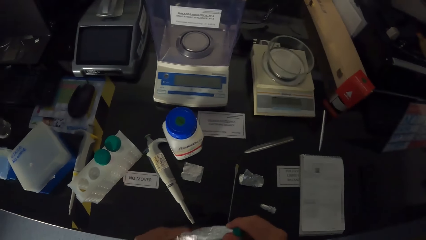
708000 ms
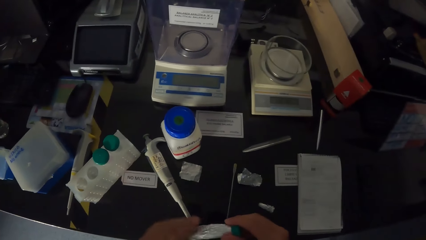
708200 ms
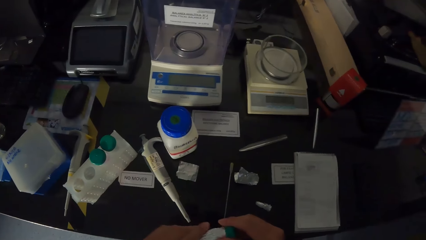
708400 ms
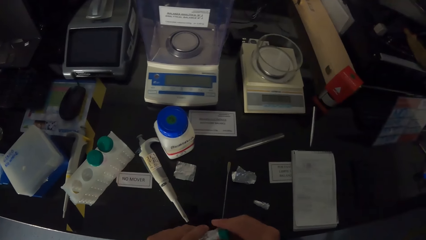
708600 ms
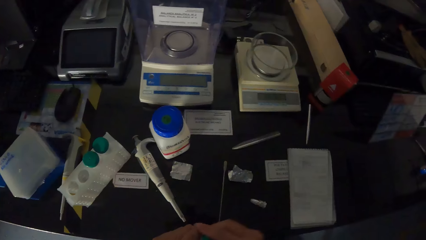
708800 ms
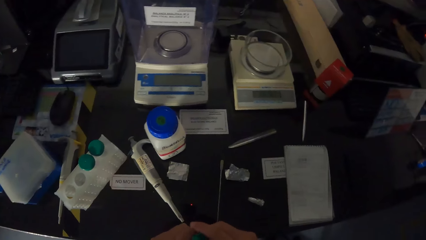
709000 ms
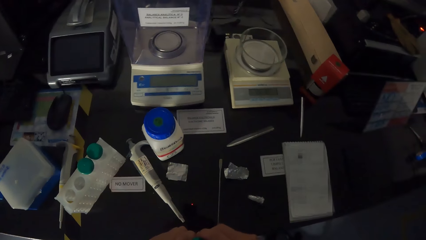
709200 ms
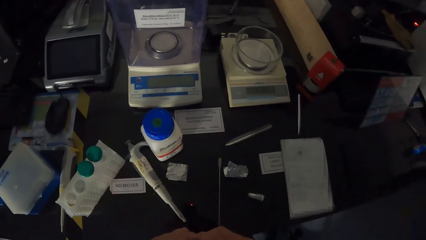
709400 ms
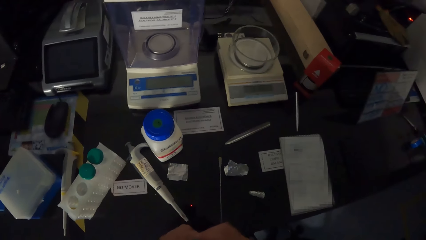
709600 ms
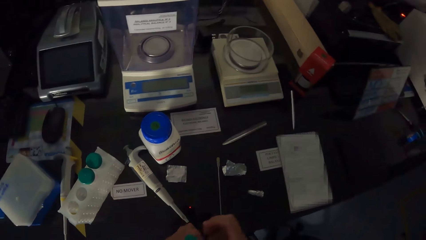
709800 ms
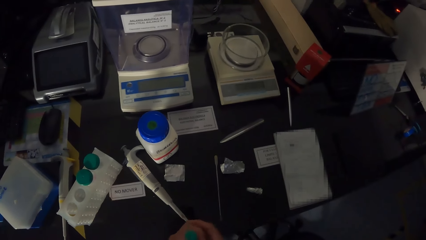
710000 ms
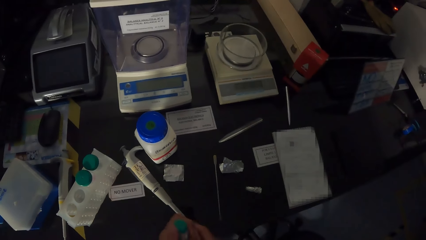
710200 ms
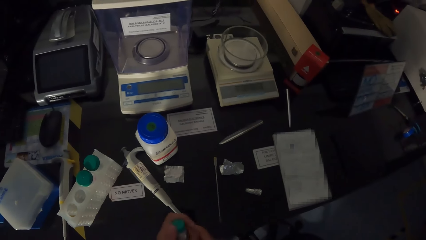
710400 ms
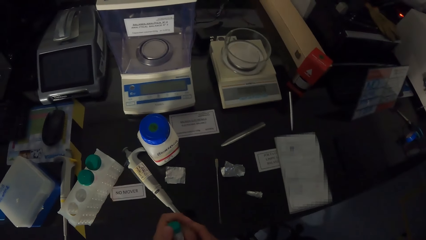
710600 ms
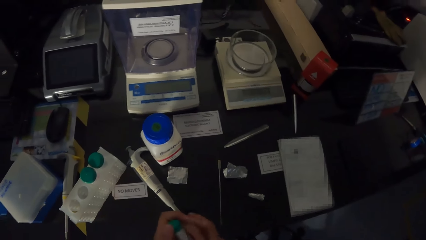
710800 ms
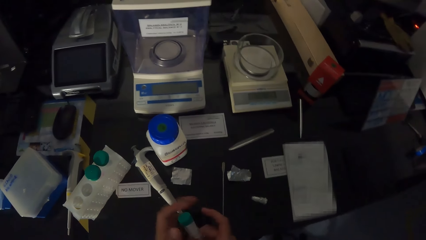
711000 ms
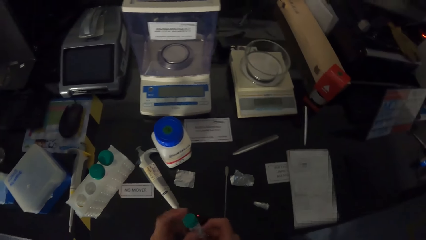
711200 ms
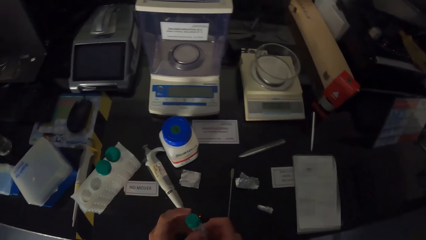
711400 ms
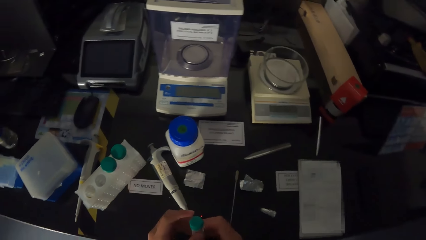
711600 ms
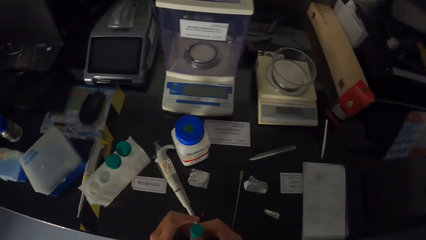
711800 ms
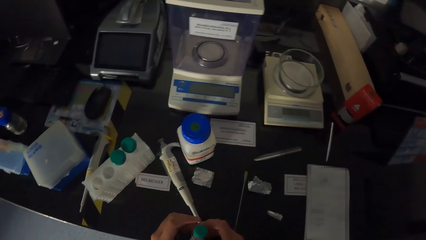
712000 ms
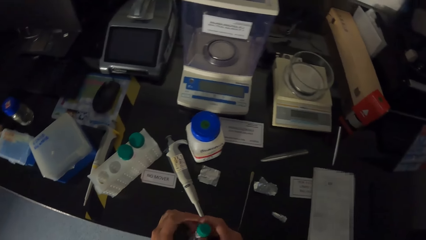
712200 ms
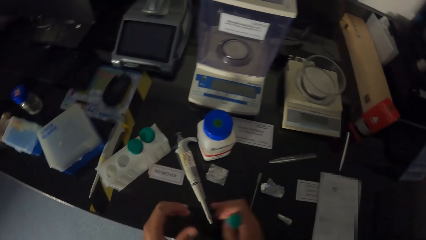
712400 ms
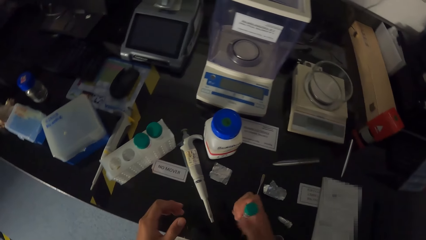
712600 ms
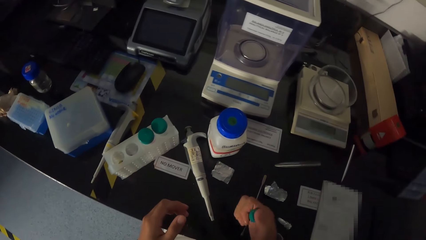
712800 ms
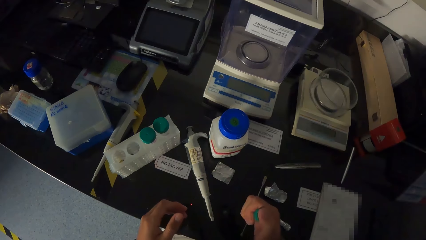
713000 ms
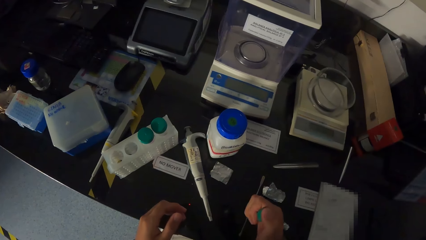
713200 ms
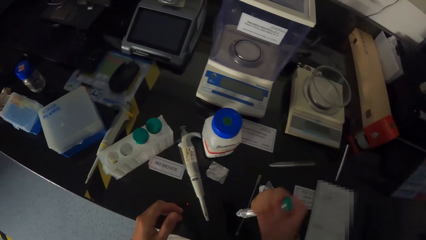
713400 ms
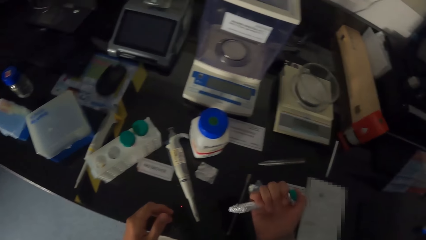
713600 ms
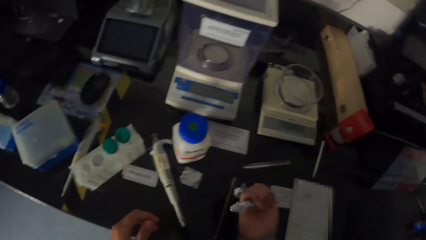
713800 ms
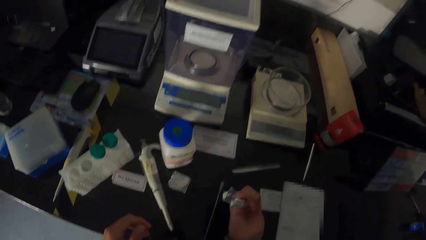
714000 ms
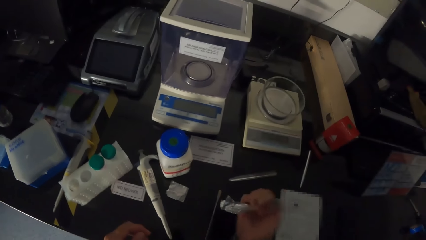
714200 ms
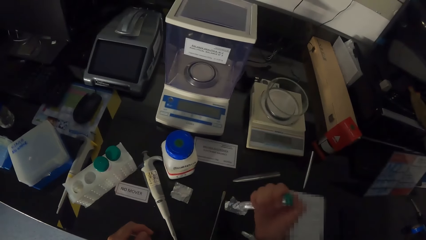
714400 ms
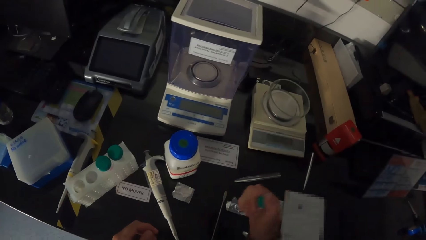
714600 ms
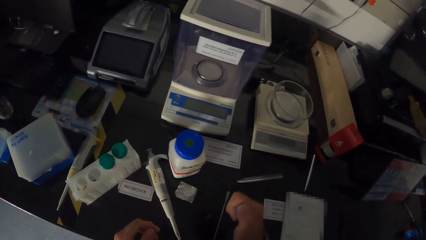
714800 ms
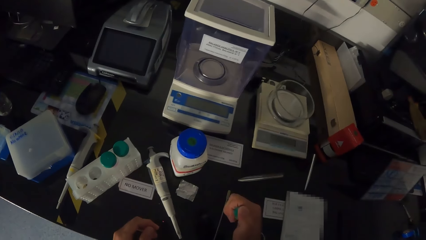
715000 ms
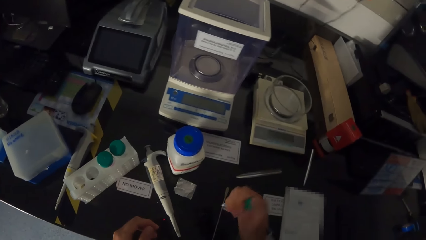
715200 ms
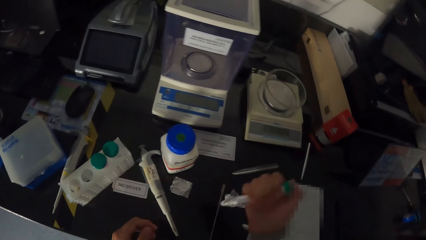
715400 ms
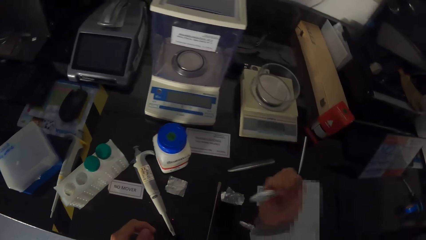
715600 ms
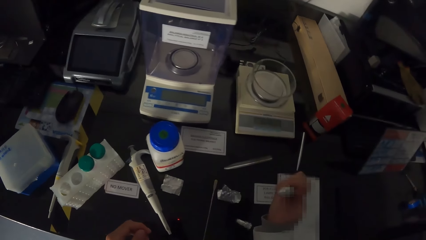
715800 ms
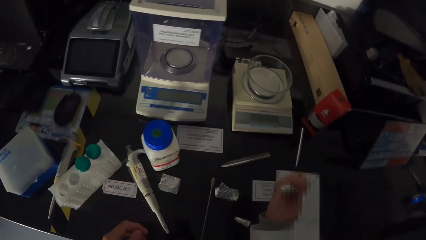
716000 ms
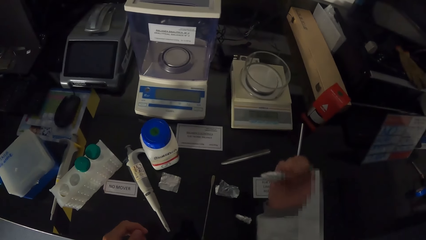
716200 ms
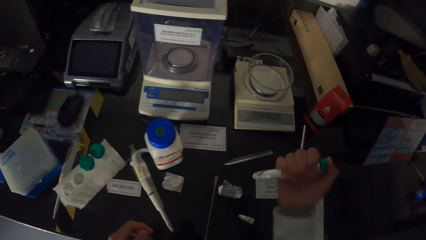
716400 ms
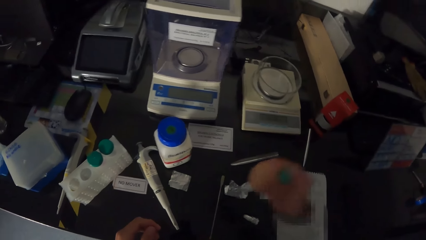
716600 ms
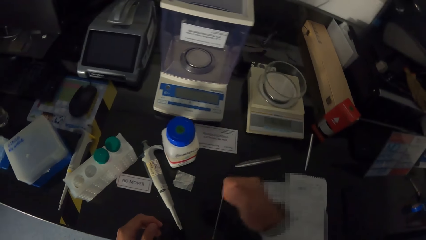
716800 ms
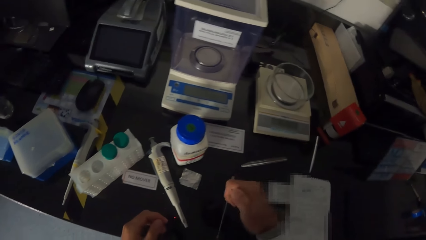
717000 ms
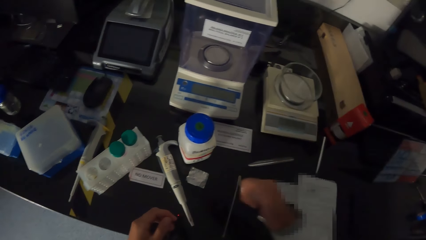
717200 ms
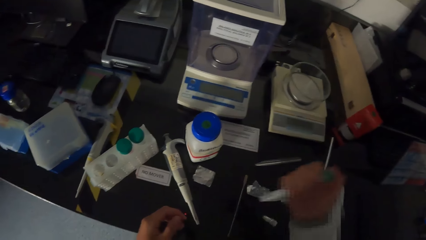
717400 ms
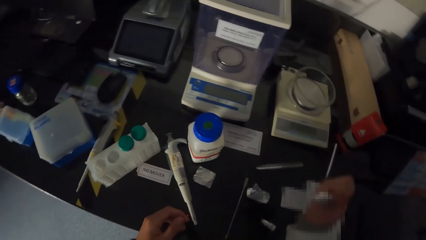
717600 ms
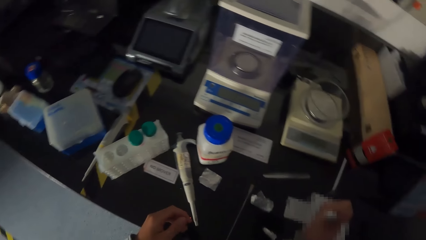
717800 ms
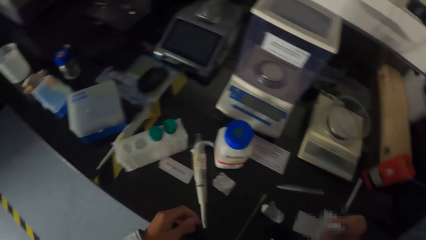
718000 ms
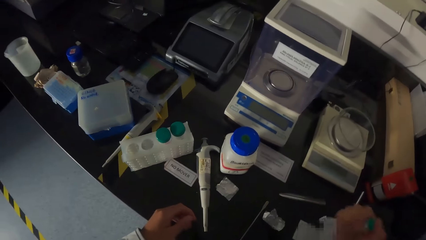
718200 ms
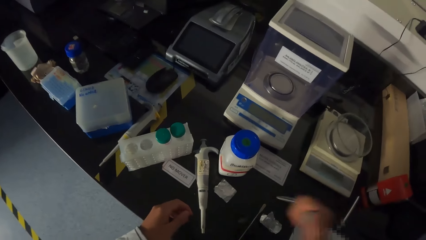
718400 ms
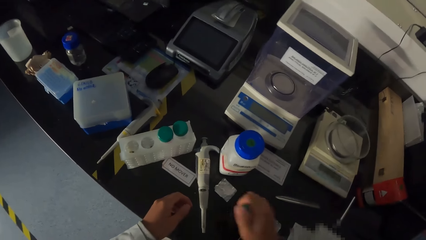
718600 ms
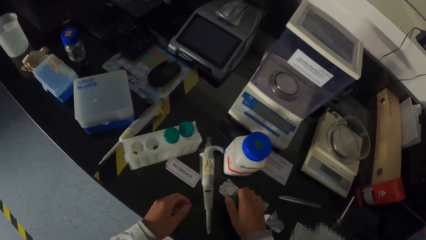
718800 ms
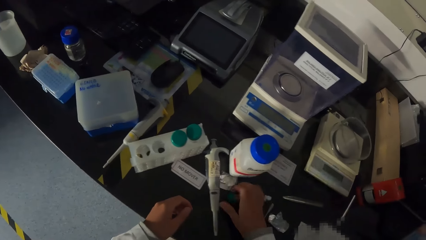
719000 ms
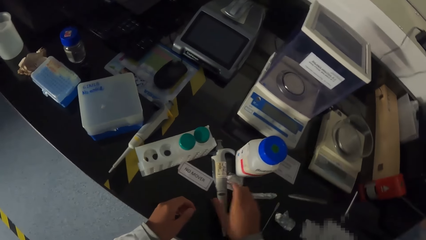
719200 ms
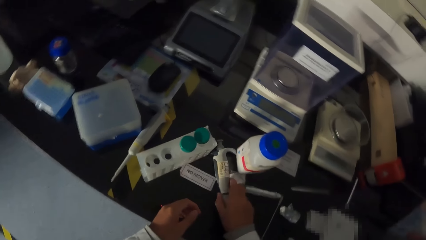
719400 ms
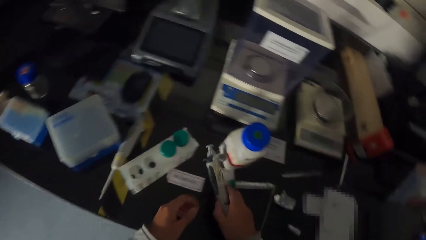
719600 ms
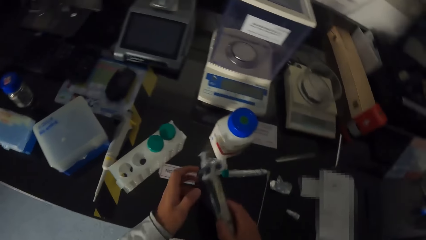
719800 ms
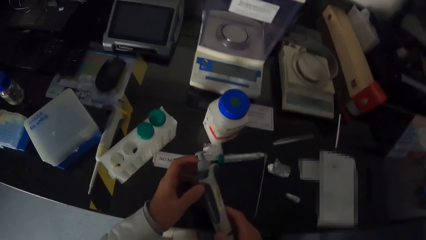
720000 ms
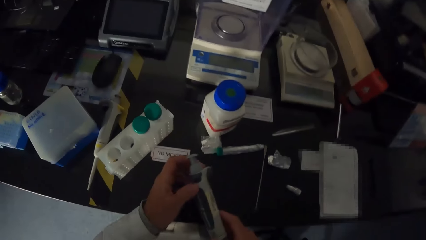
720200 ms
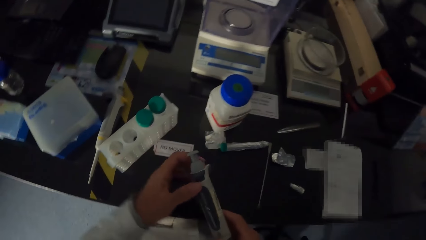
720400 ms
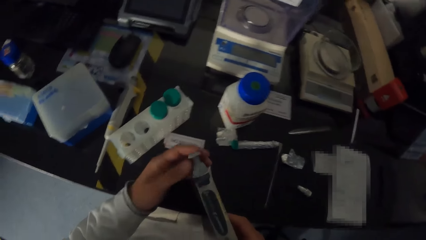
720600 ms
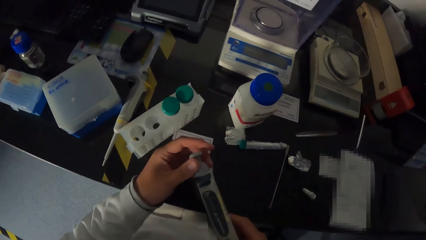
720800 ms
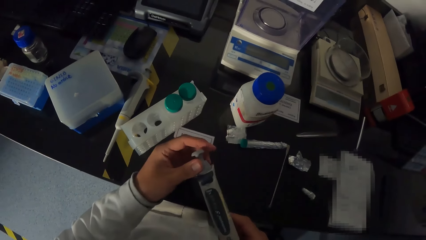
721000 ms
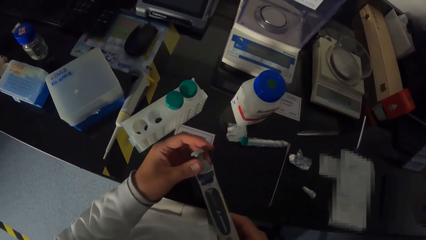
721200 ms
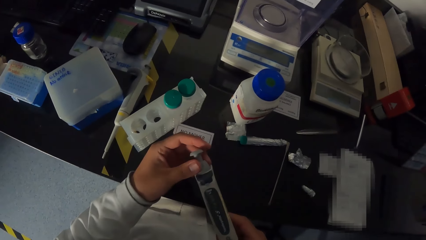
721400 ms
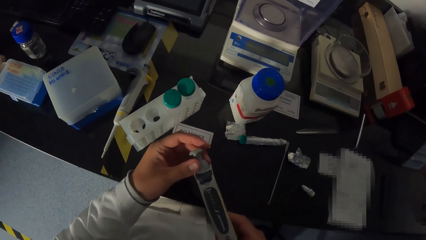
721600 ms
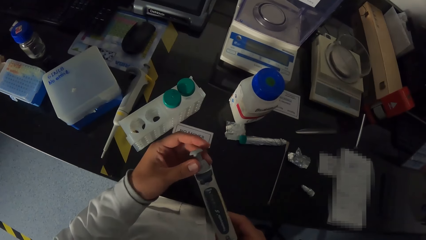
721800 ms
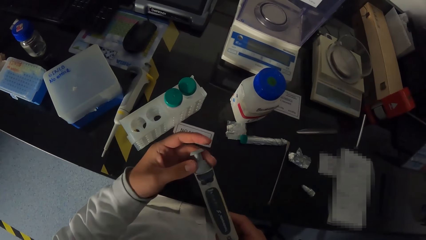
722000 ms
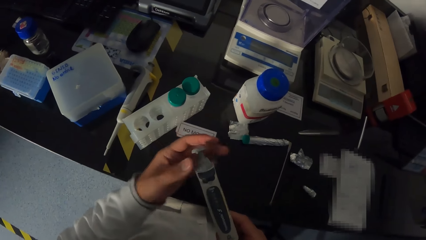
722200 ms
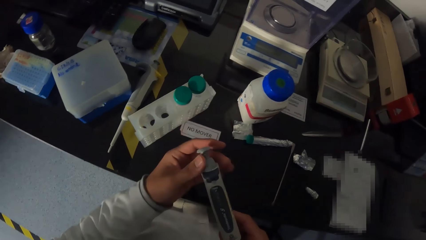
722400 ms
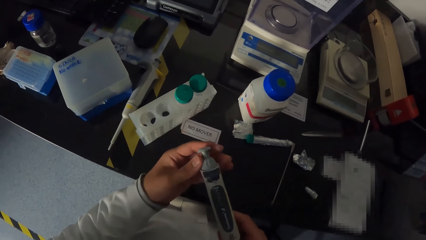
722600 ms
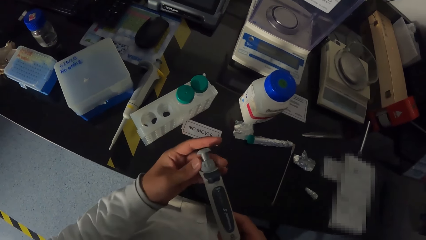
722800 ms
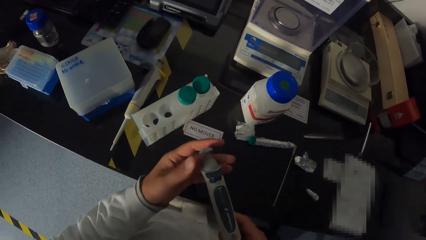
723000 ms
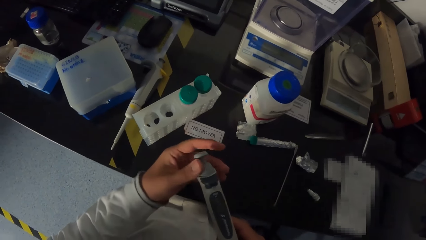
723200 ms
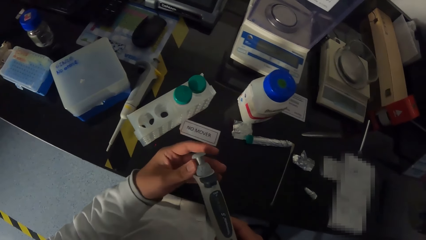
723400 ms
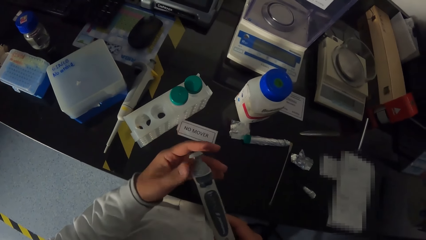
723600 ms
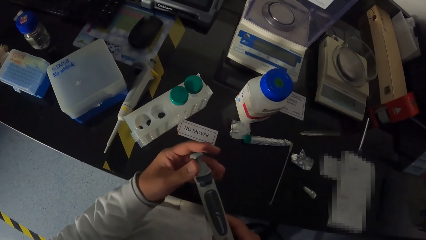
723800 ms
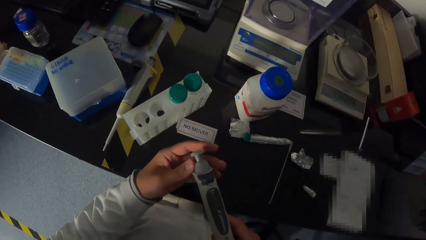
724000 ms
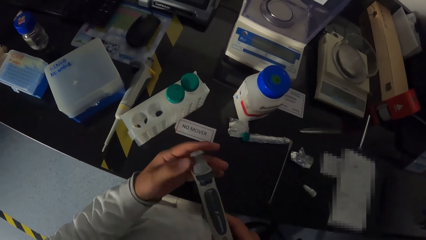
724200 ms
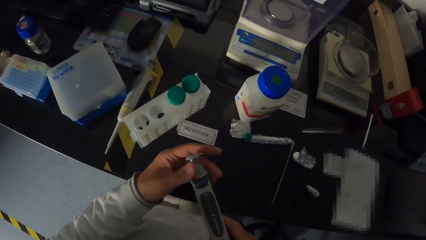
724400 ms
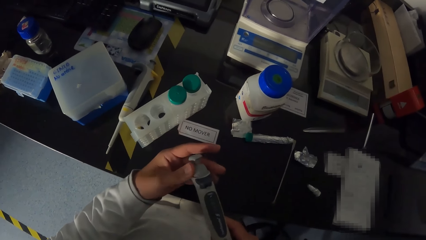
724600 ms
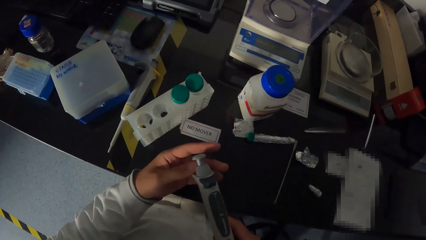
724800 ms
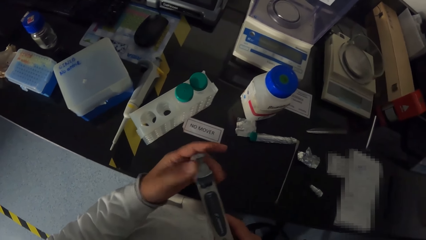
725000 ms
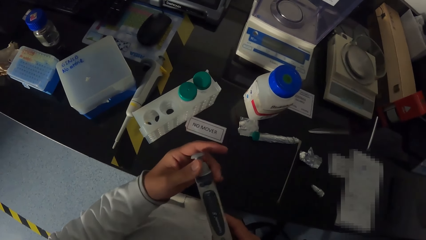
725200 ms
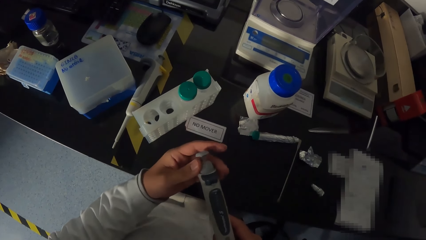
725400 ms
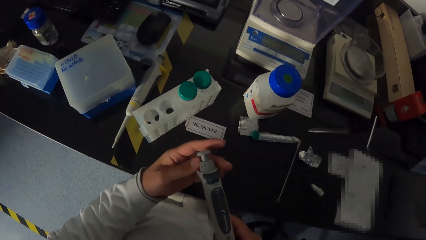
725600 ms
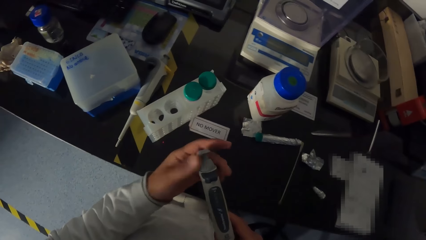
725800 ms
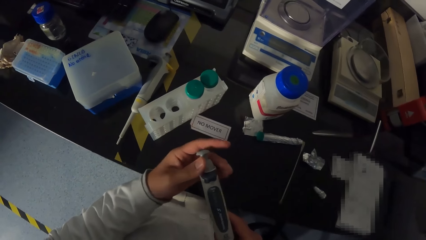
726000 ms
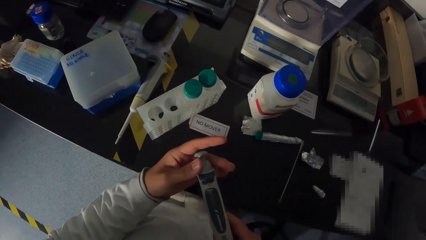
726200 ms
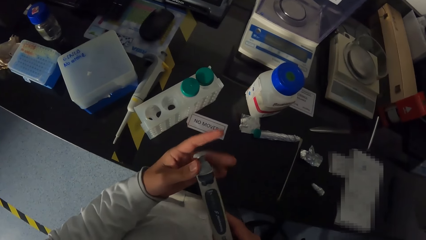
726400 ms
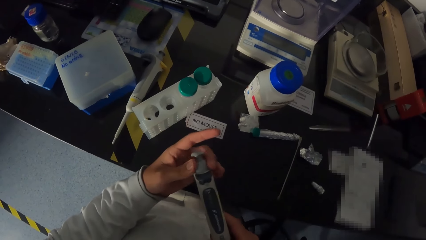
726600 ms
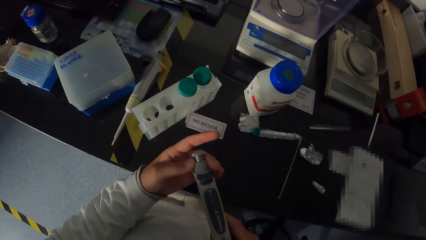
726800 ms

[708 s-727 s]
The camera wearer shakes a test tube with his right hand. He drops the test tube on the table with his right hand. He picks up a syringe from the table with his right hand. He adjusts the syringe with his left hand.
